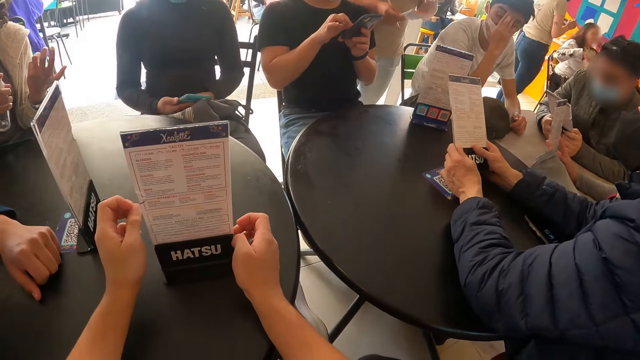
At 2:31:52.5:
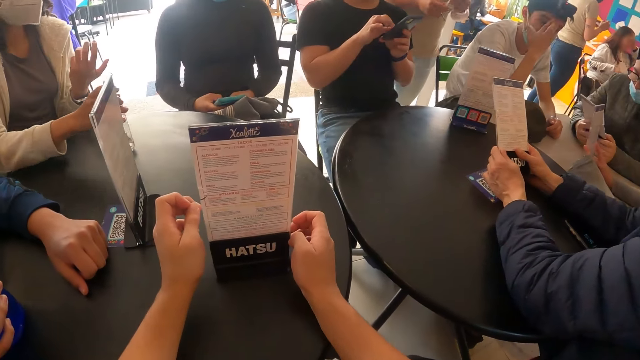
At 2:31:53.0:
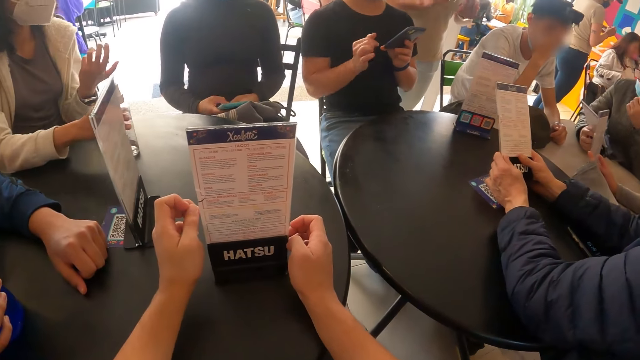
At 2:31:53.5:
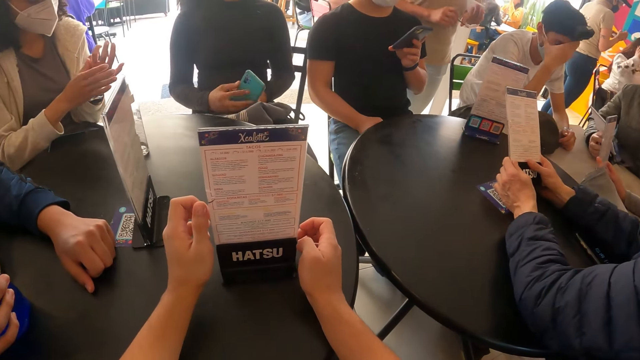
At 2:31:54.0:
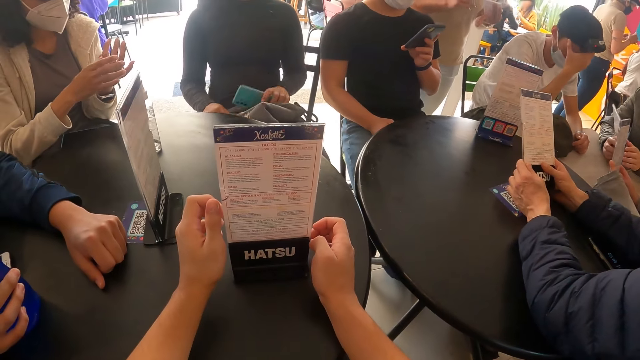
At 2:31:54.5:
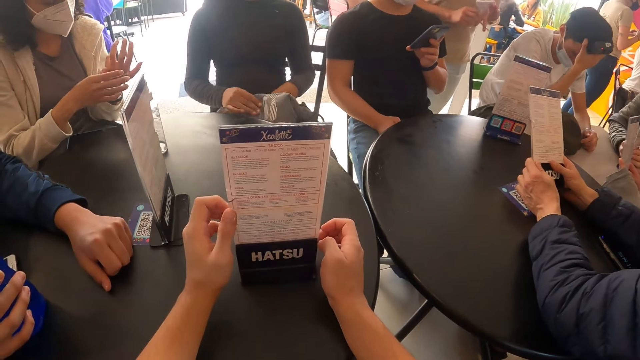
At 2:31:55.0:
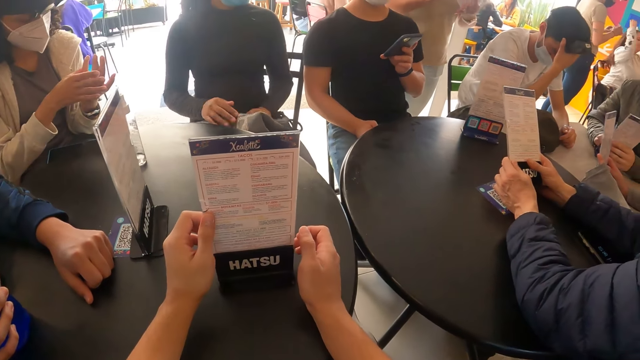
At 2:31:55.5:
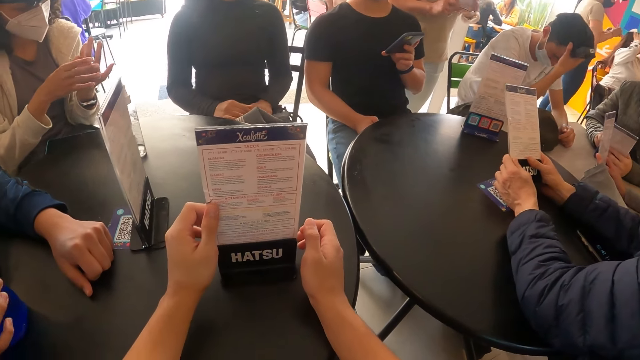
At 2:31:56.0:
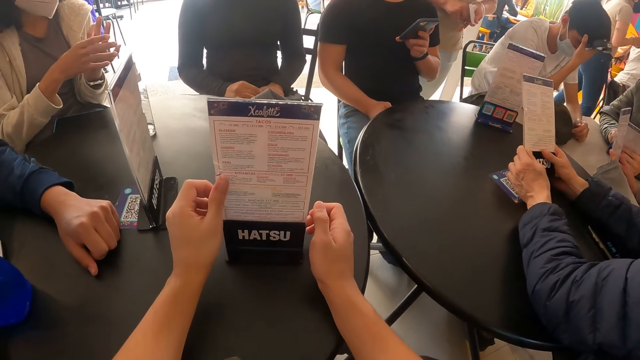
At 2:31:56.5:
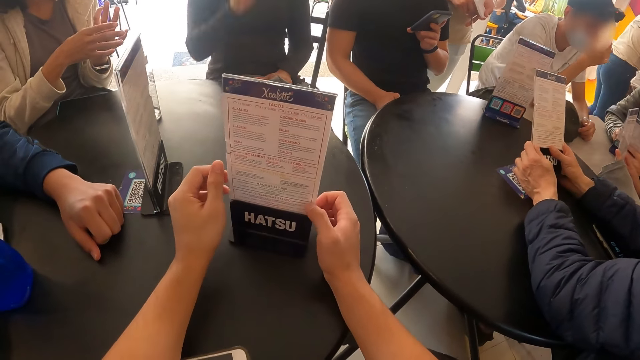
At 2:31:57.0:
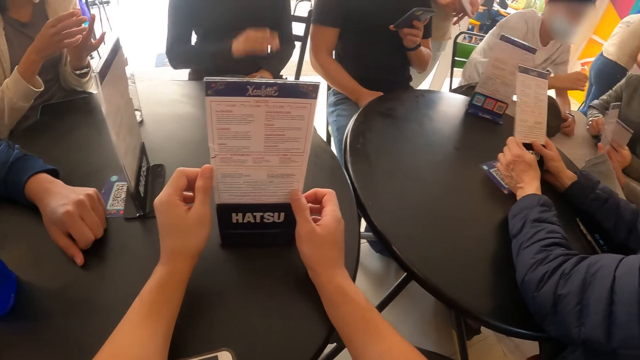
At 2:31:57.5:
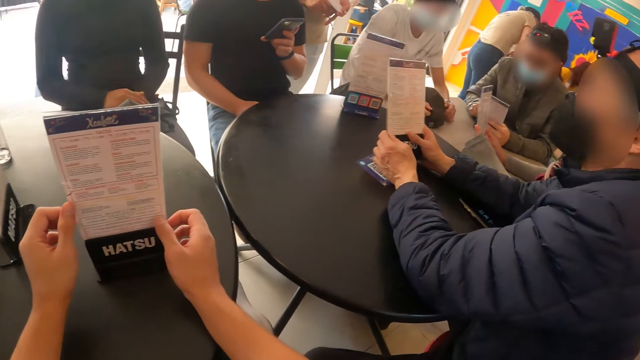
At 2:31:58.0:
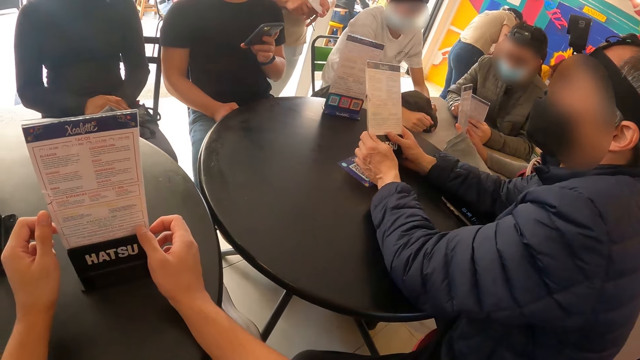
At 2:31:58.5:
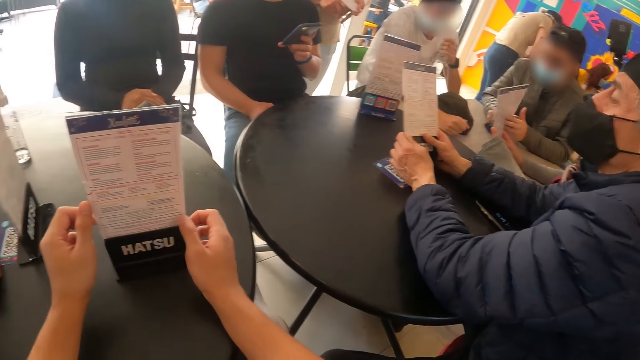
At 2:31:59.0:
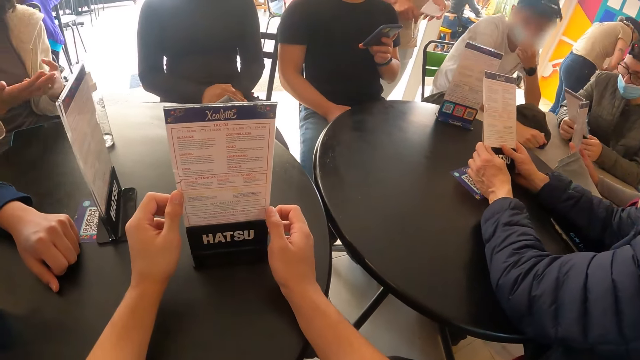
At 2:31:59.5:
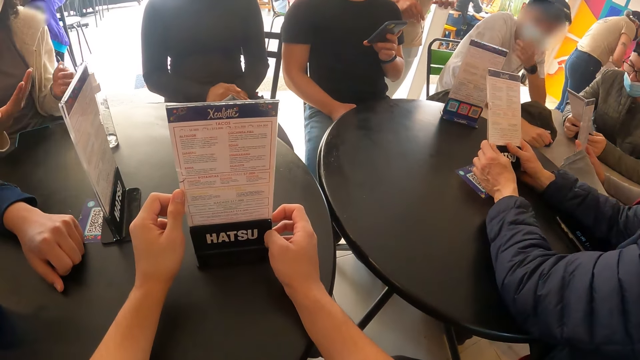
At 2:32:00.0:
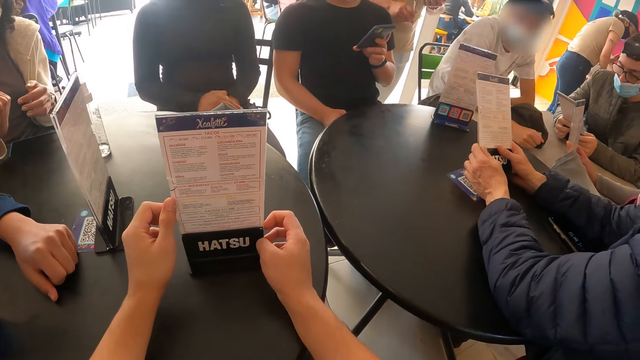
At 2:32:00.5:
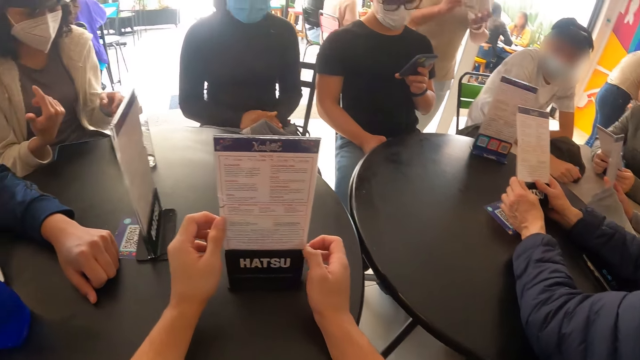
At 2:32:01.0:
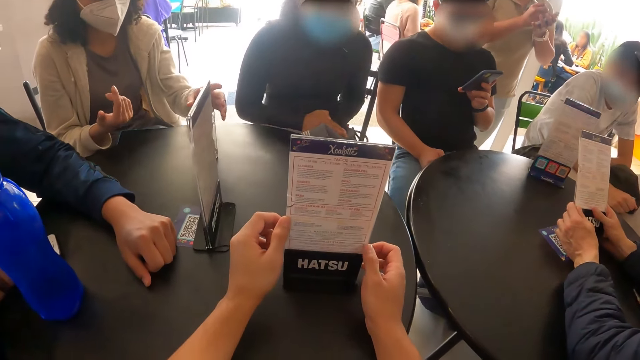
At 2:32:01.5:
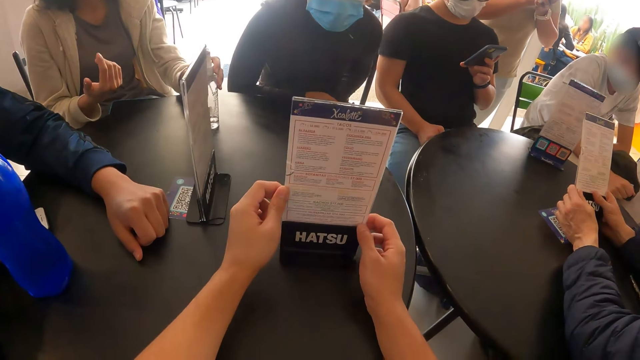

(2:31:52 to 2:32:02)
A woman sprays her left hand with the perfume bottle in her right hand. The woman drops the perfume bottle on the table with her right hand. A person scrolls the phone. The camera wearer touches the menu. Another woman transfers the phone from her right hand to her left hand, and puts the phone in the bag with her left hand. A man adjusts the camera on his head with his right hand. Another person carries the menu. A third person carries the menu.

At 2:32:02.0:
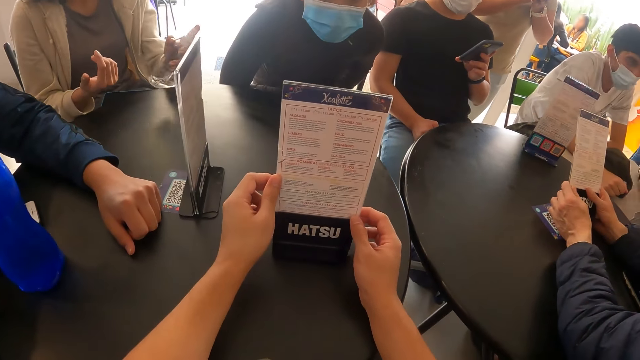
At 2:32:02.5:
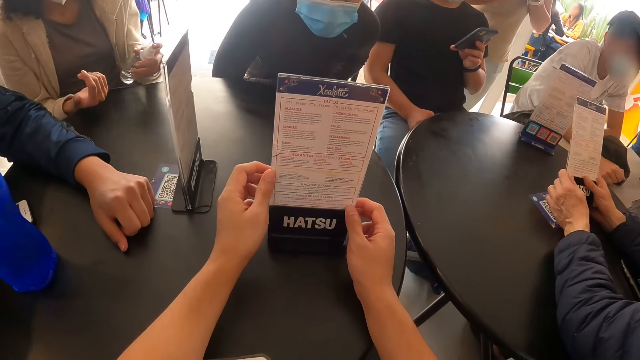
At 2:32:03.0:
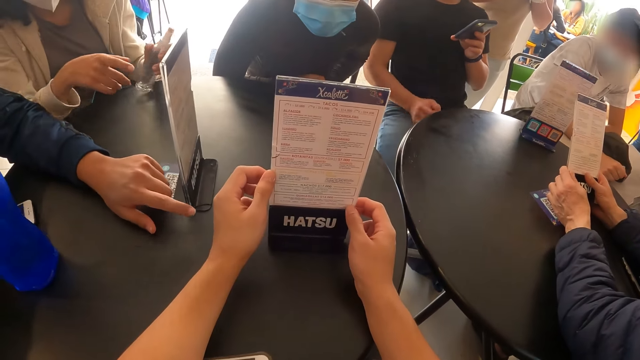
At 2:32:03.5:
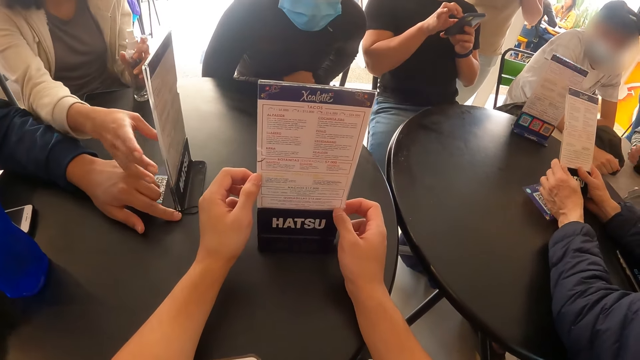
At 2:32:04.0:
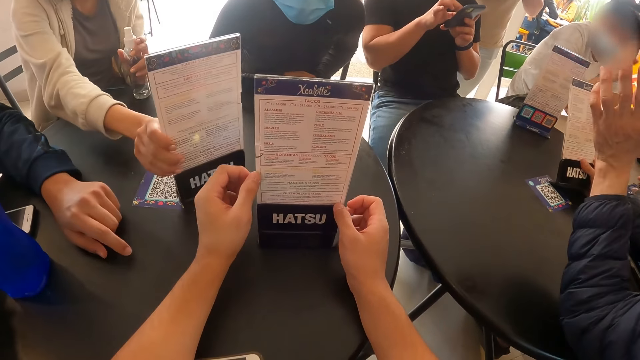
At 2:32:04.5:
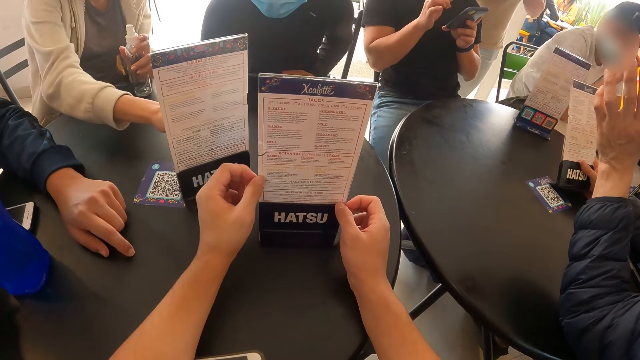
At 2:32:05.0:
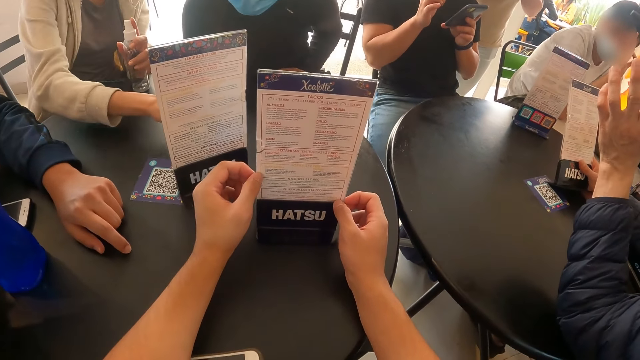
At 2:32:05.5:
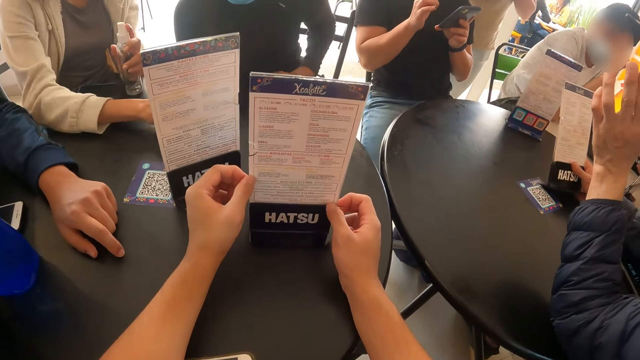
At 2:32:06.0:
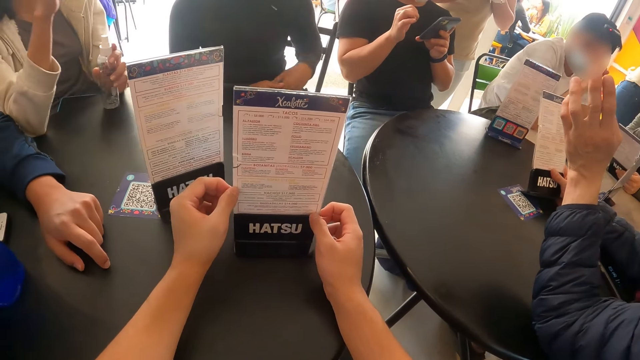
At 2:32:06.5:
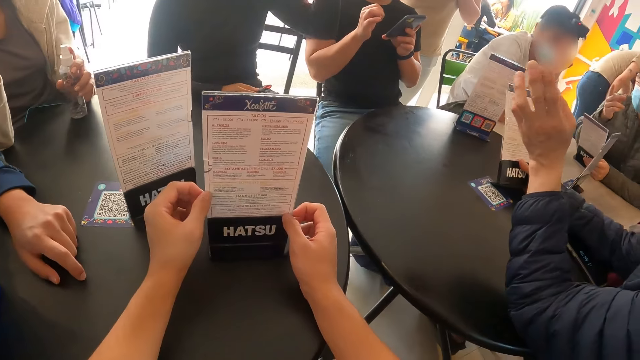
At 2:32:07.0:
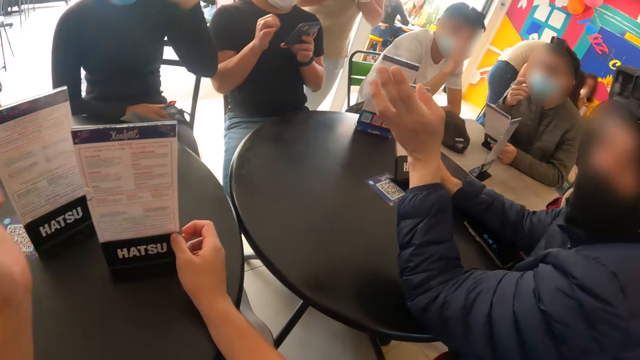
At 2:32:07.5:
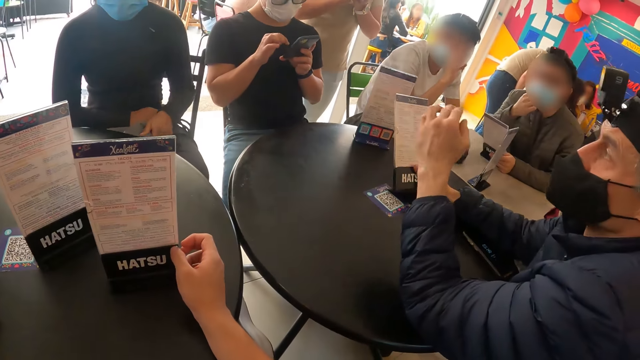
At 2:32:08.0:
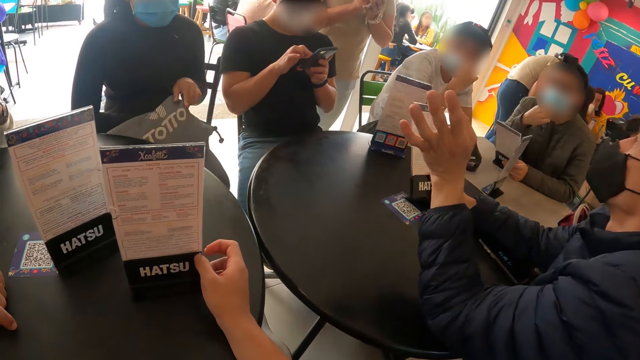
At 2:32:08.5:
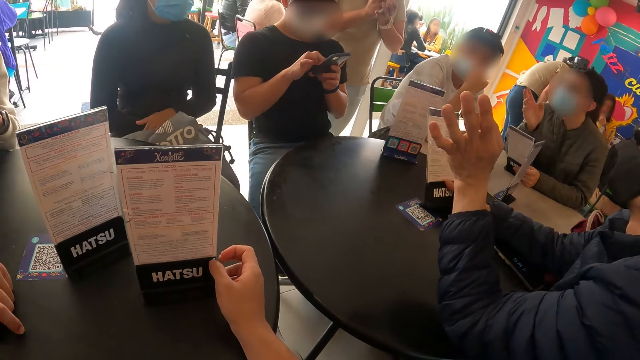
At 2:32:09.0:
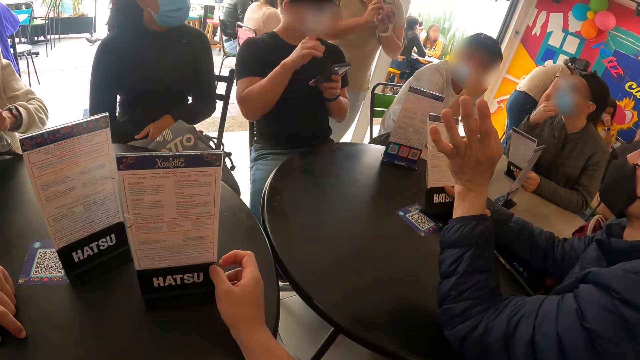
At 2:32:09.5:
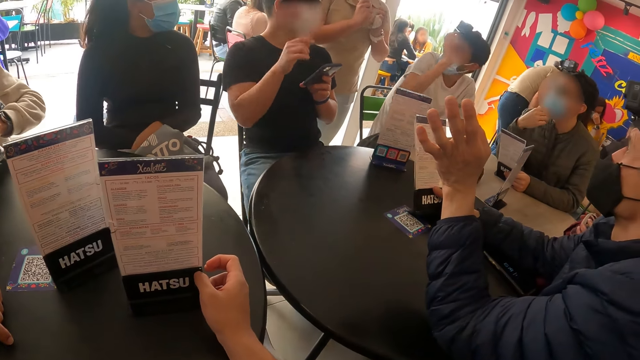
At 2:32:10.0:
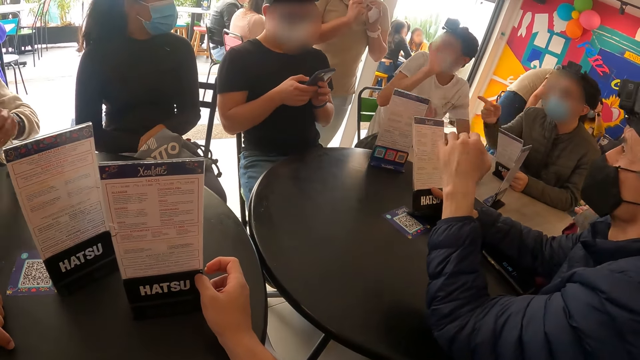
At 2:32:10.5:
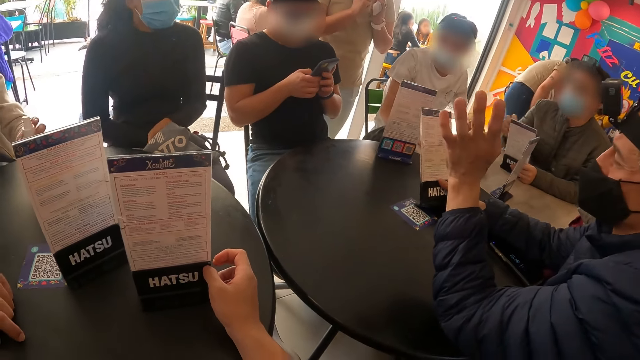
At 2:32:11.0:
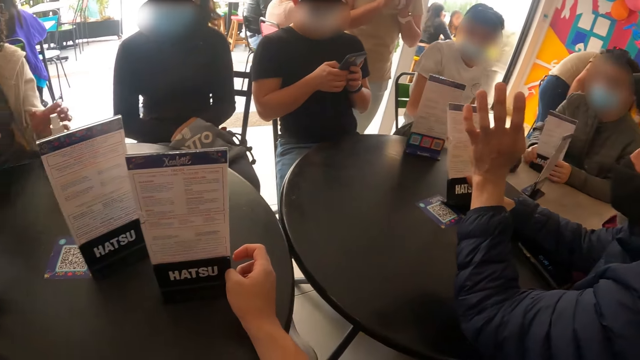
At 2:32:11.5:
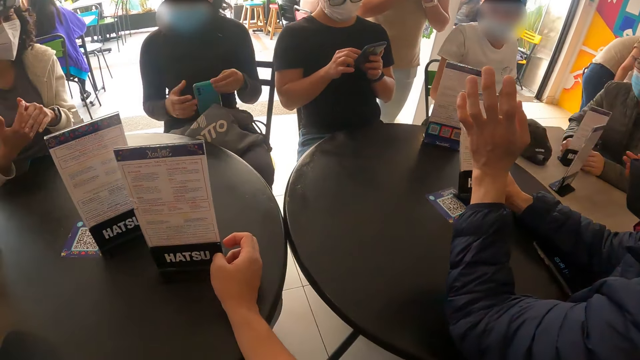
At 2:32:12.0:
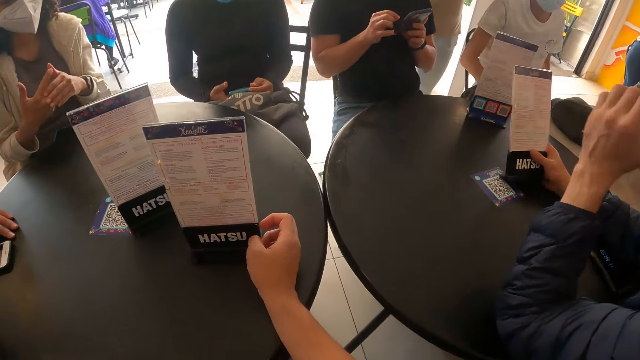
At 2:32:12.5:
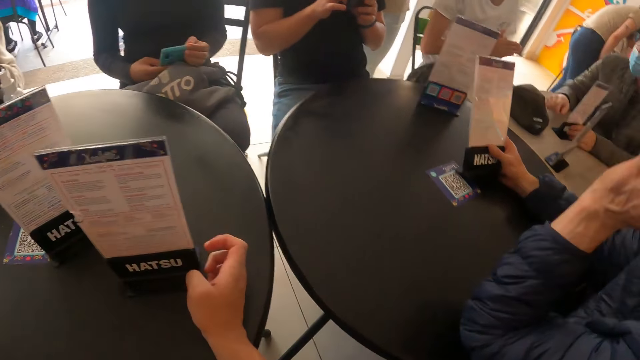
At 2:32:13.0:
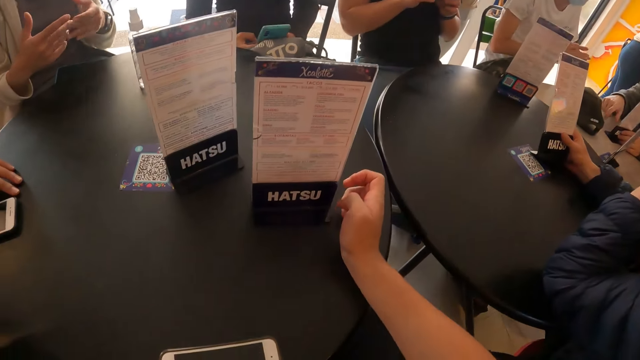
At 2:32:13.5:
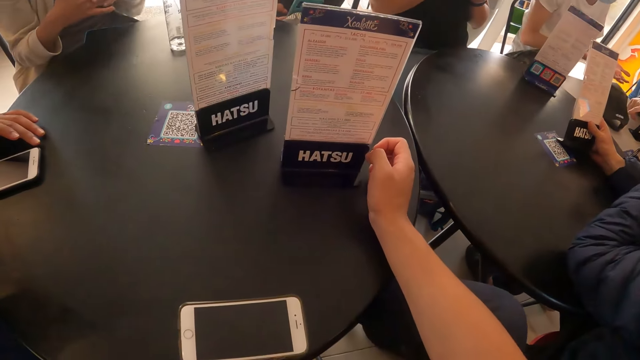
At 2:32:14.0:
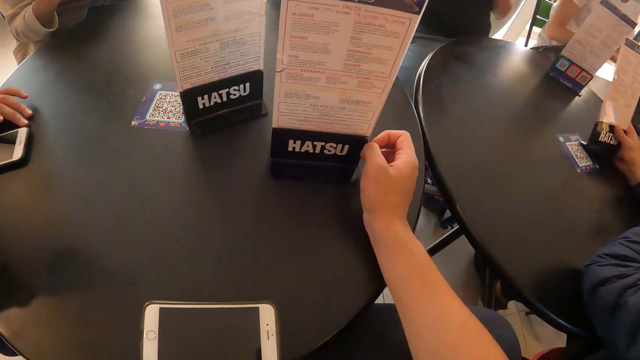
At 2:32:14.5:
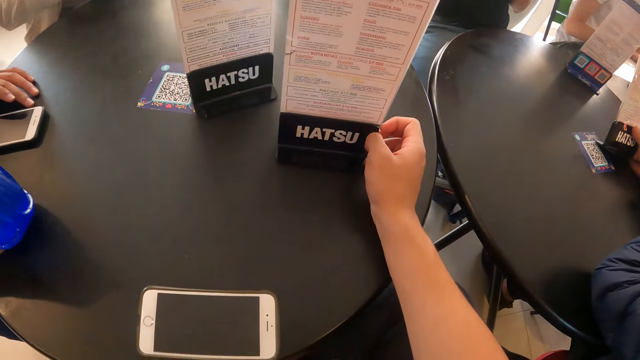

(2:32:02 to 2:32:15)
A woman picks up the perfume bottle from the table with her left hand. The woman interacts with another woman. The first woman holds the table menu on the table with her right hand. A man interacts with a waiter. A person touches the menu. Another person scrolls the phone. The man interacts with the camera wearer. Another man interacts with the waiter. A third man interacts with the waiter. A fourth man interacts with the waiter. The first woman drops the perfume bottle on the table with her left hand. The other woman removes the phone from the bag with her left hand, and holds the phone with both hands.
